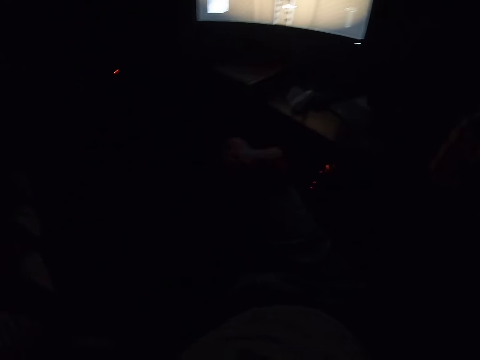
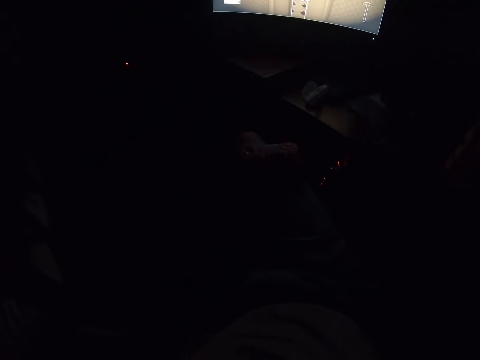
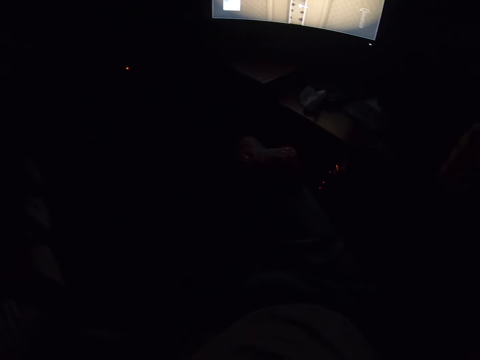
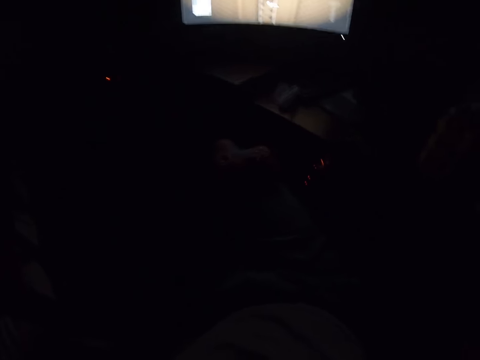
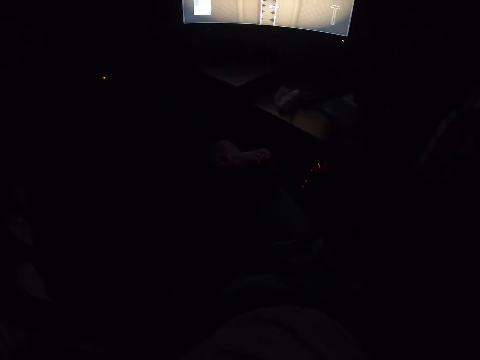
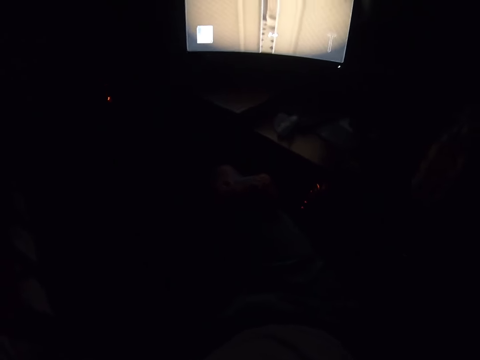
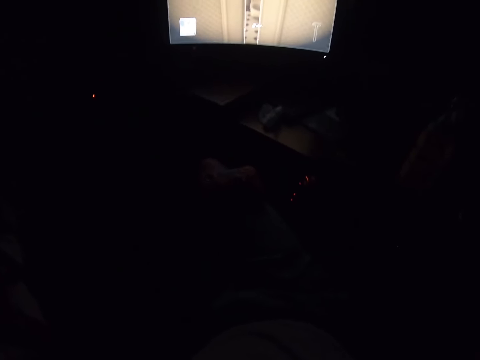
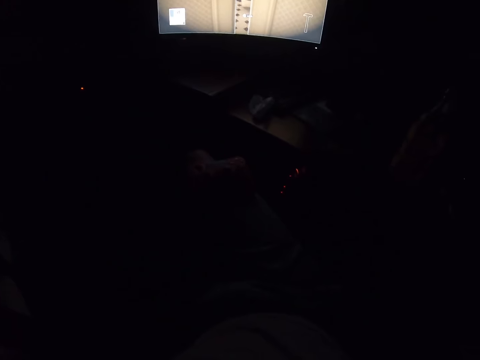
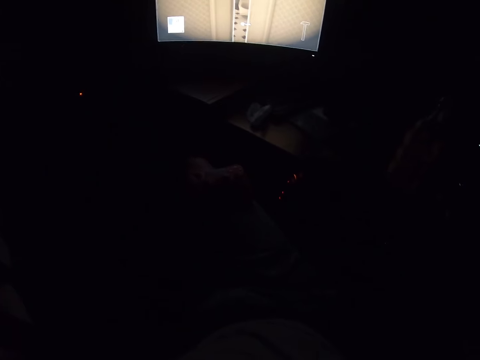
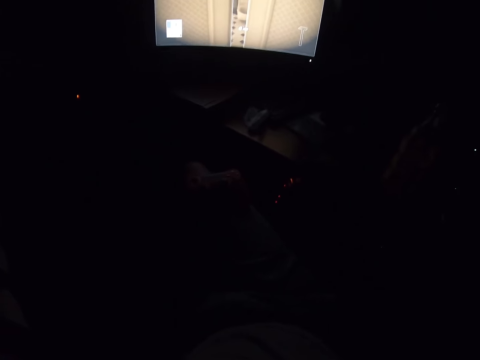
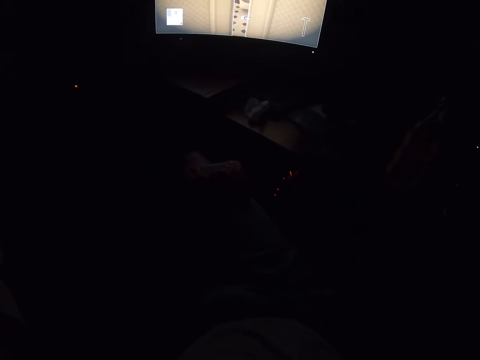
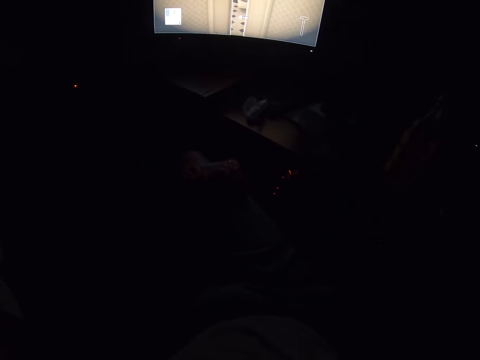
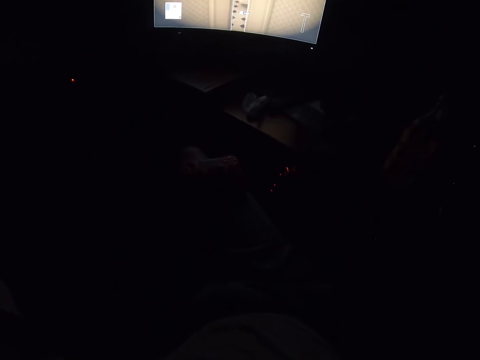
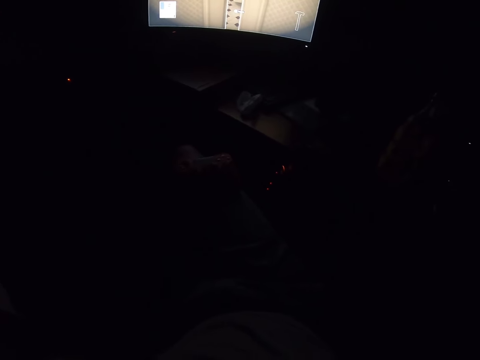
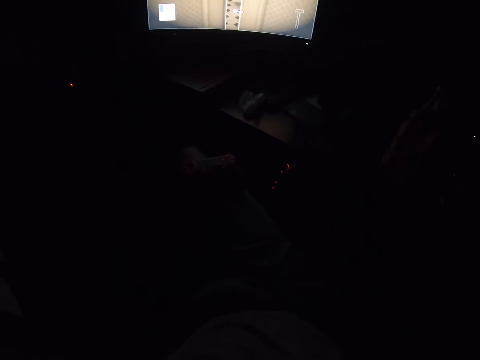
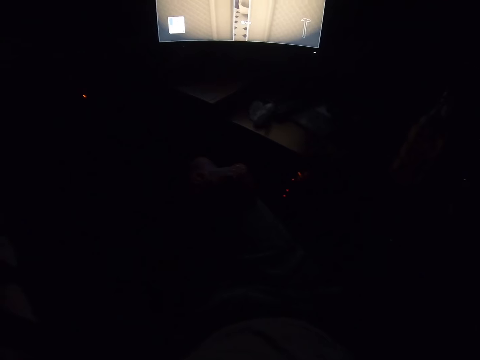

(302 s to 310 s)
The camera wearer looks around.

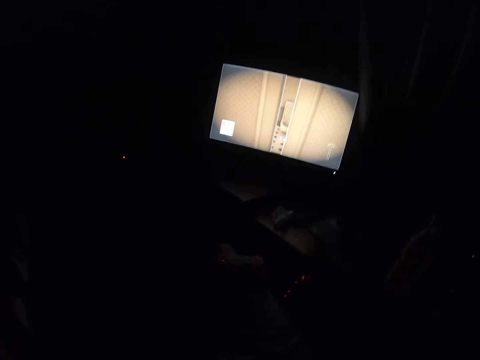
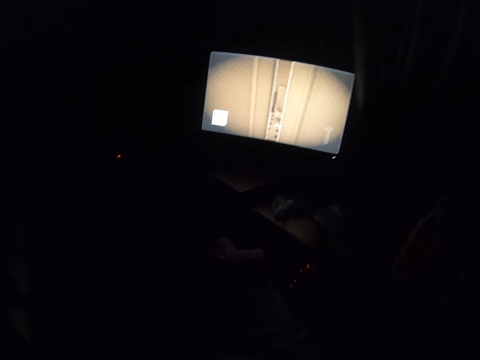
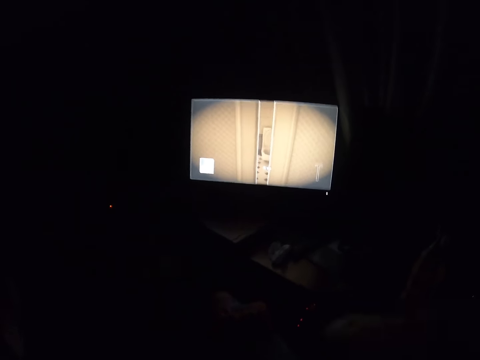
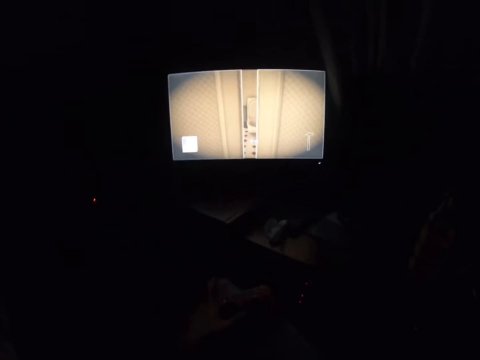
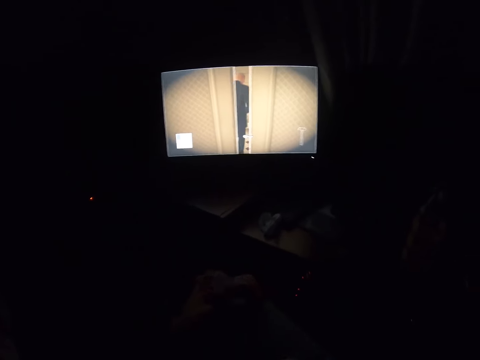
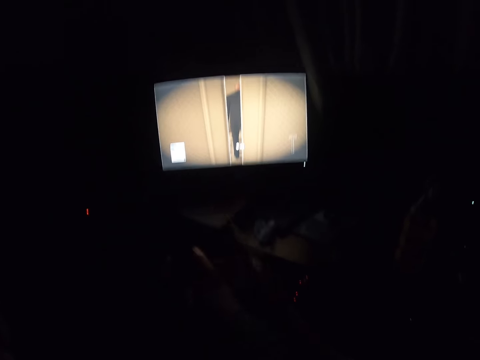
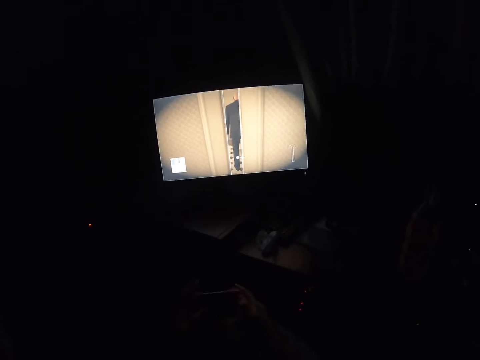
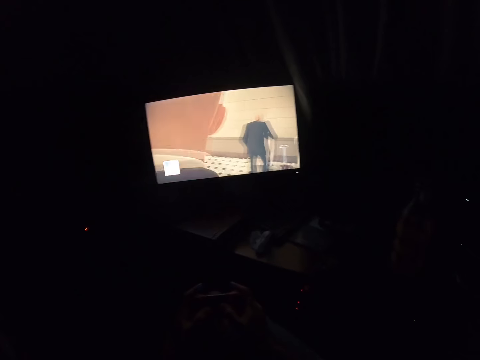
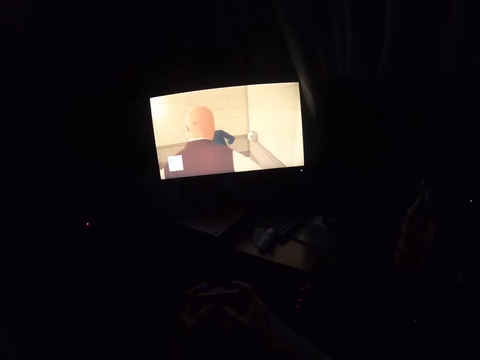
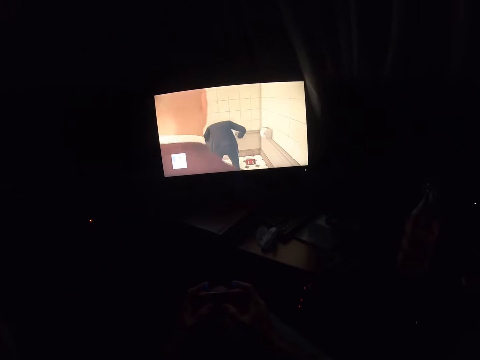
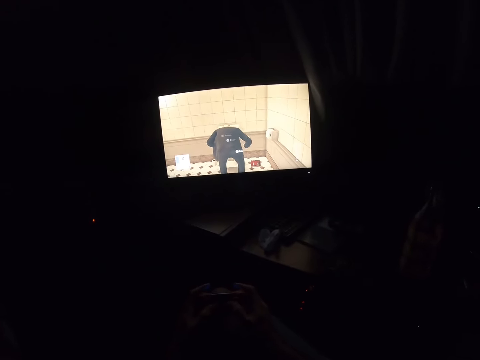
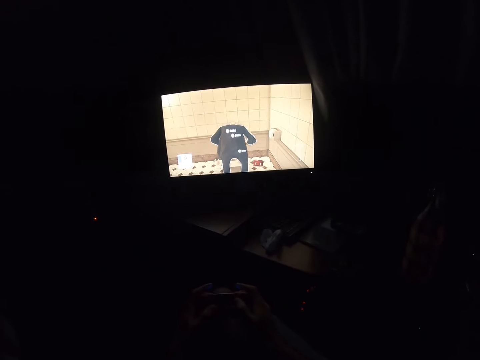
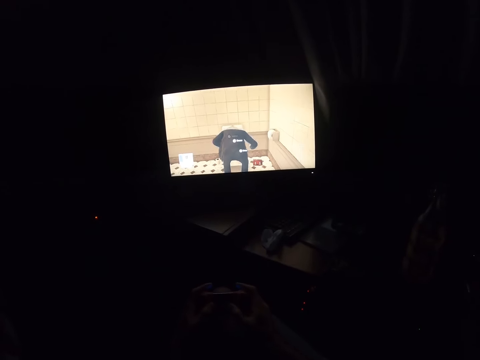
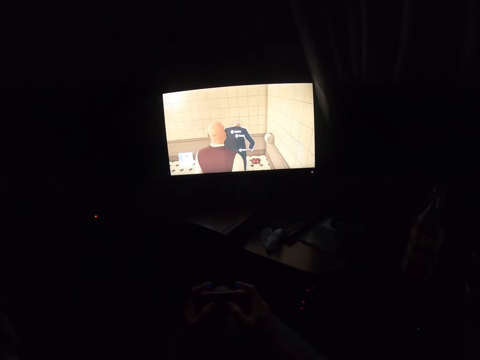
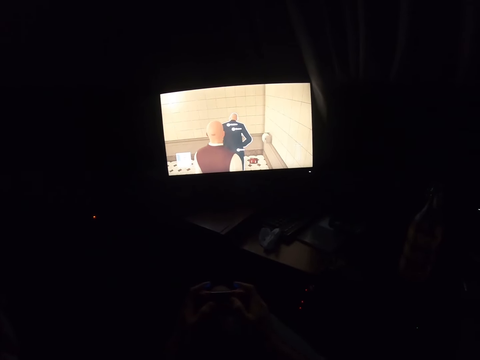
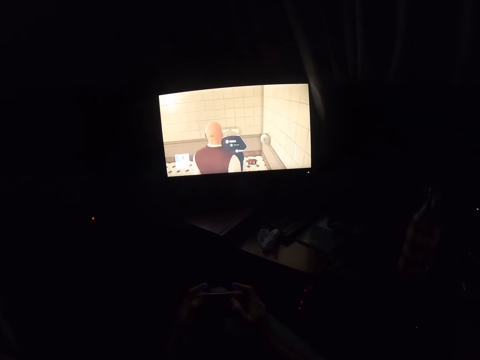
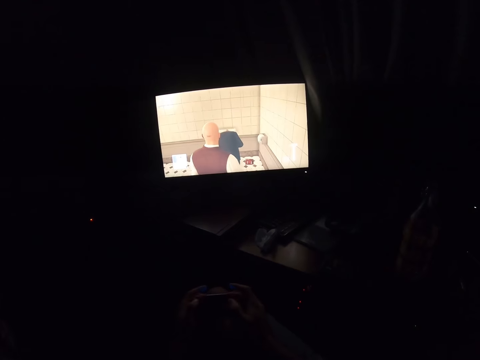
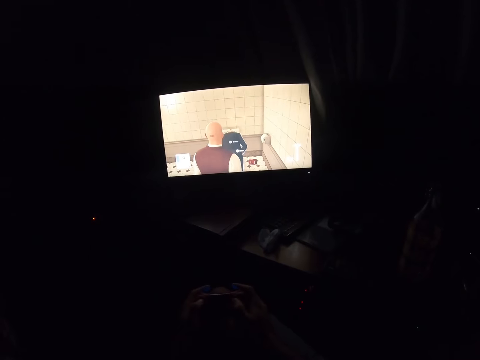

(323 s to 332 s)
The camera wearer takes the gamepad. They play the pc game on the television using the mouse pad.

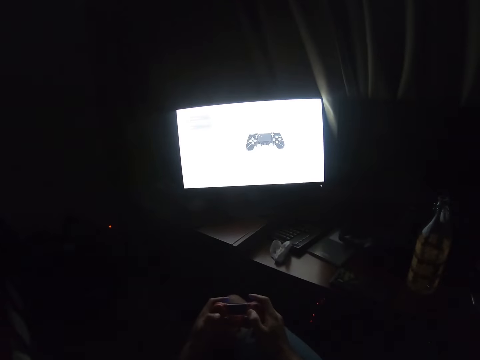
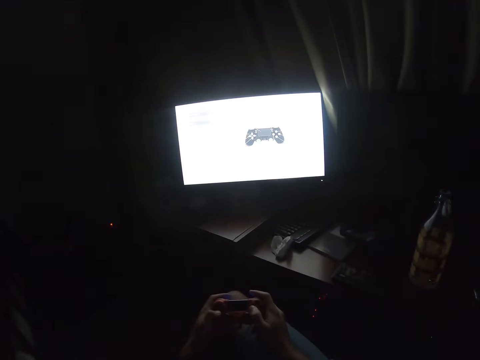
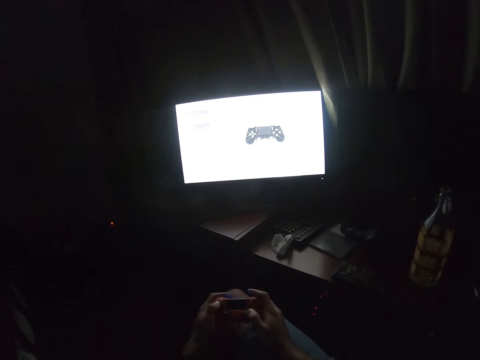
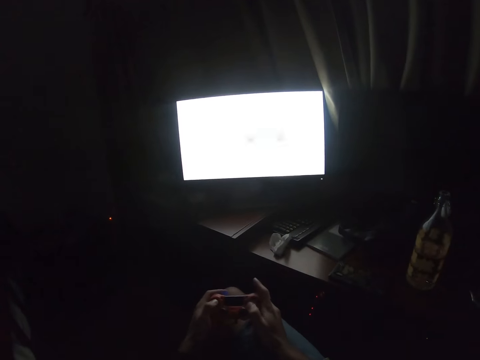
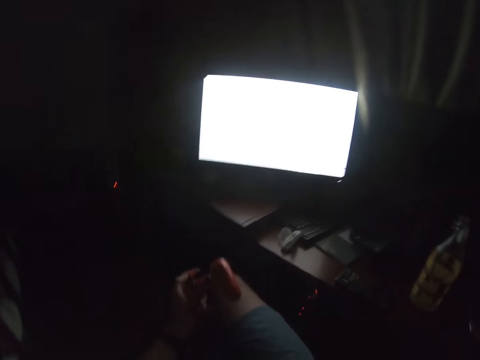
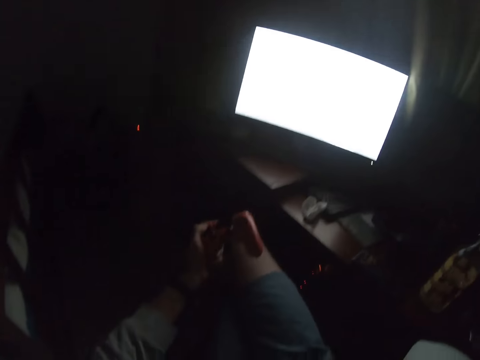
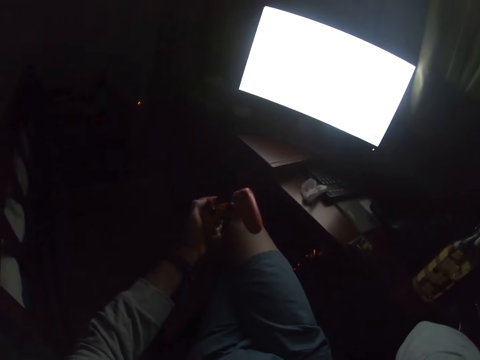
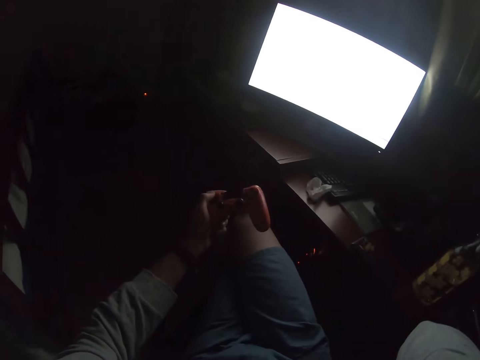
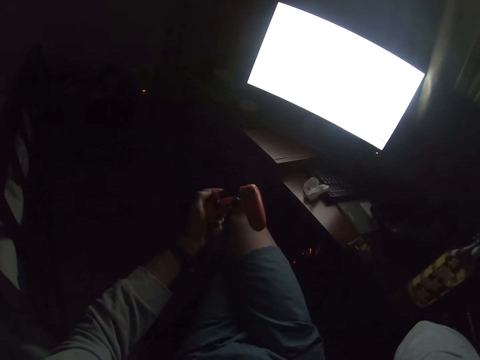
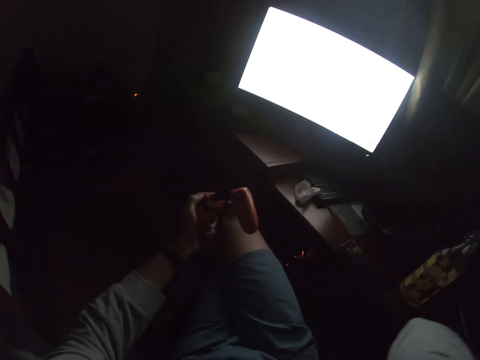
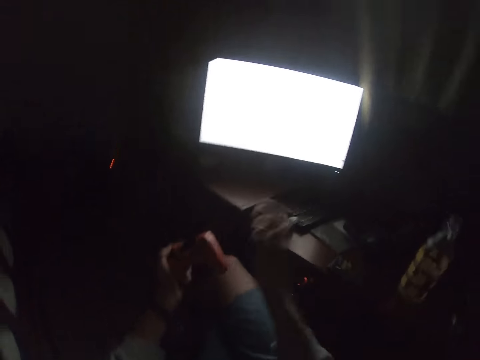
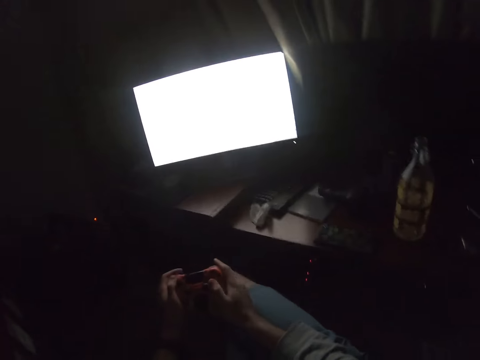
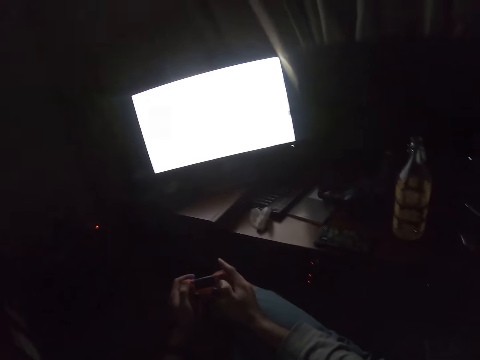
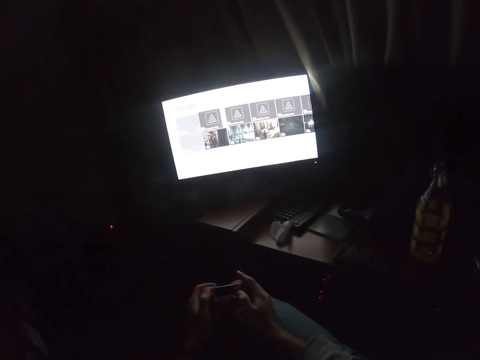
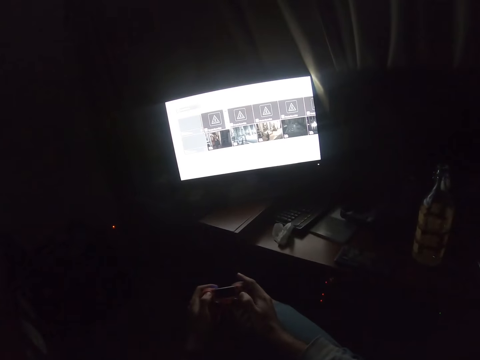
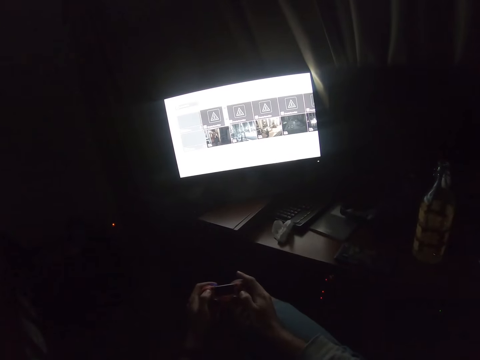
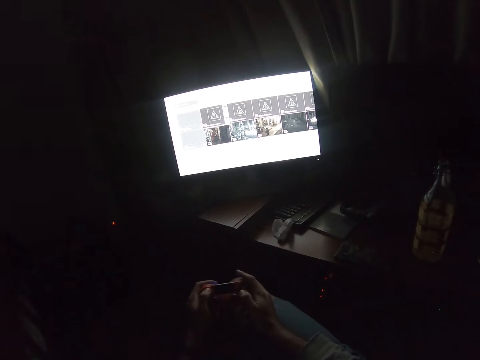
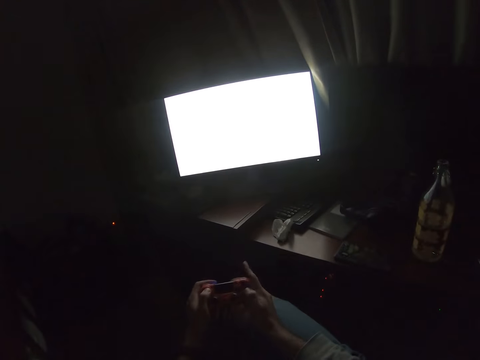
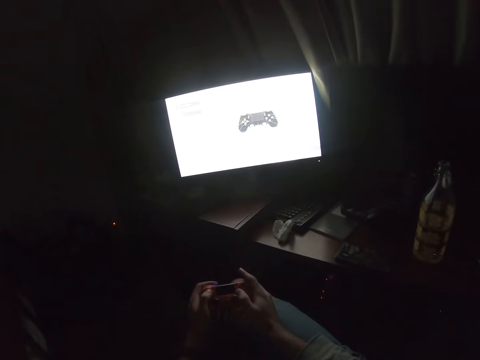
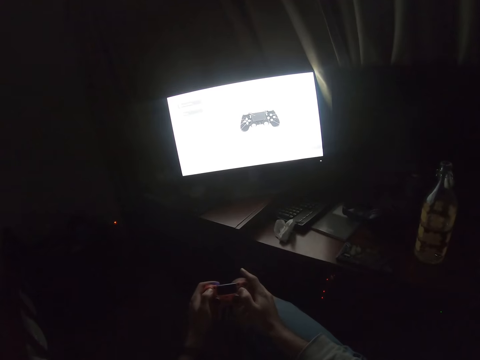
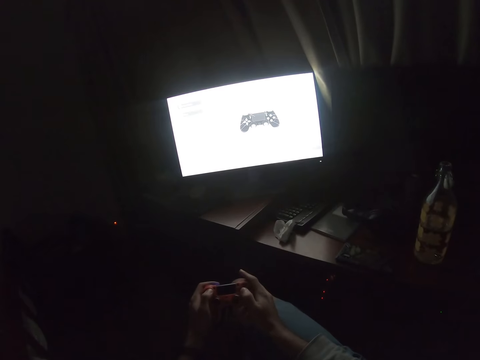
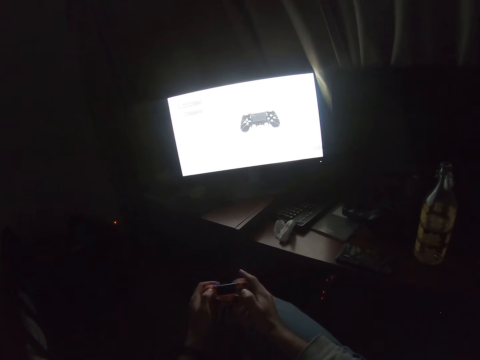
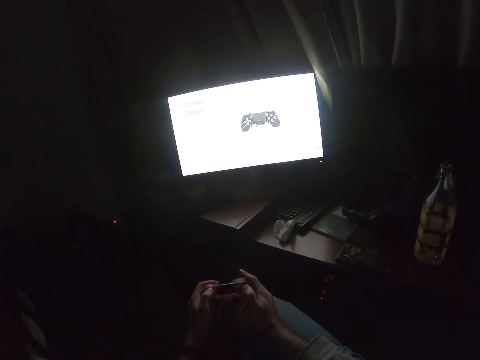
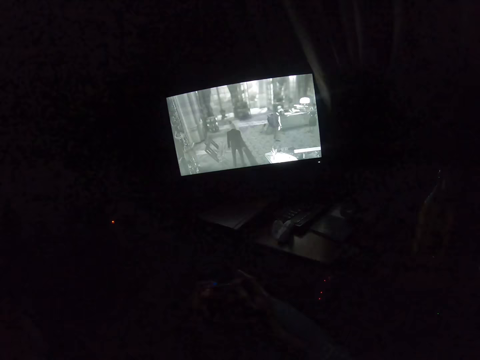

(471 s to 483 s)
The camera wearer adjusts the camera. They lift their hands up. They grab the mouse pad with the right hand. They play the pc game on the television using the mouse pad.
